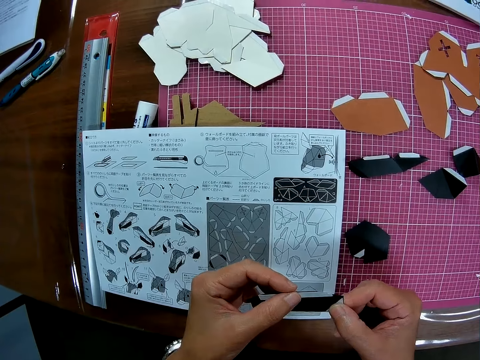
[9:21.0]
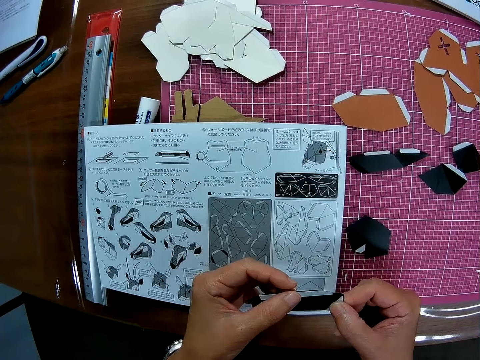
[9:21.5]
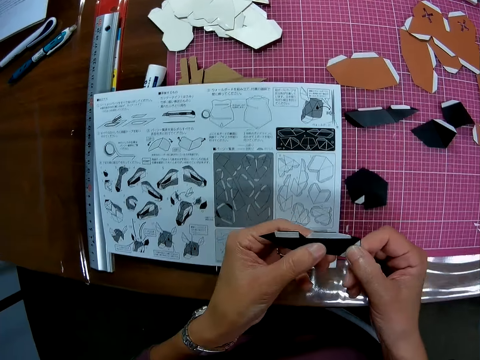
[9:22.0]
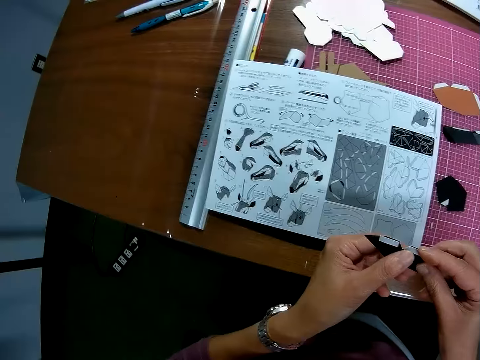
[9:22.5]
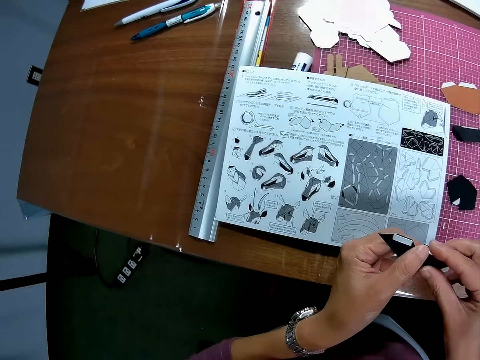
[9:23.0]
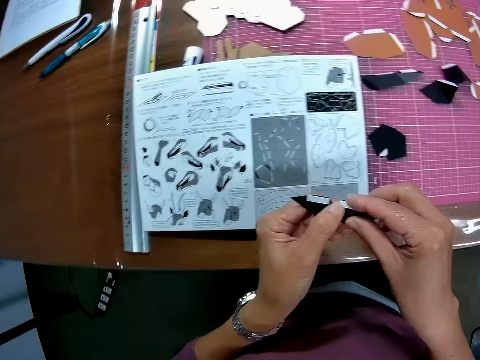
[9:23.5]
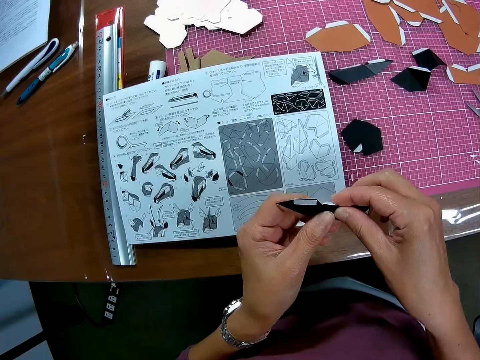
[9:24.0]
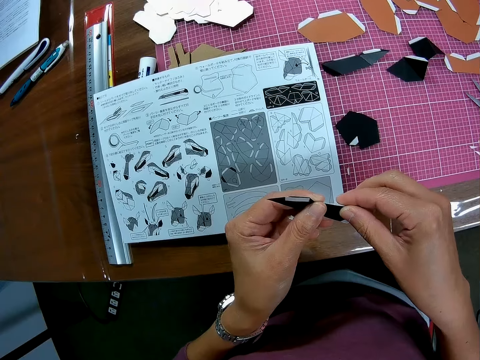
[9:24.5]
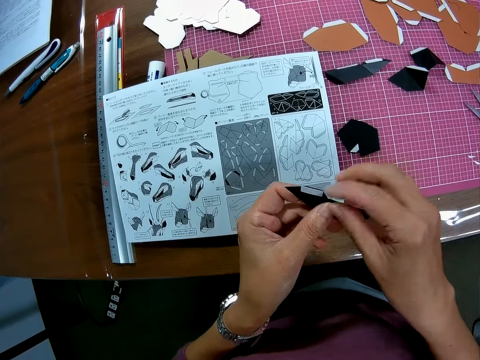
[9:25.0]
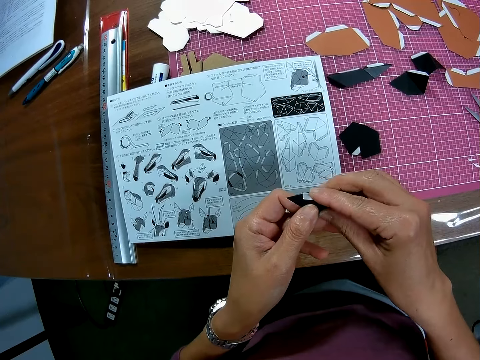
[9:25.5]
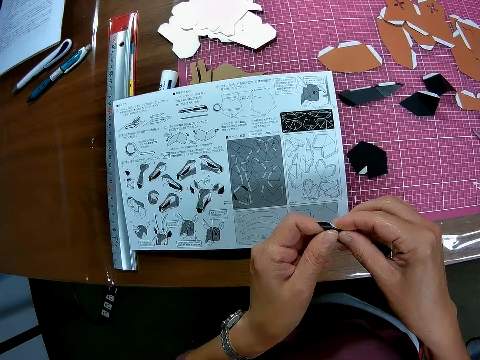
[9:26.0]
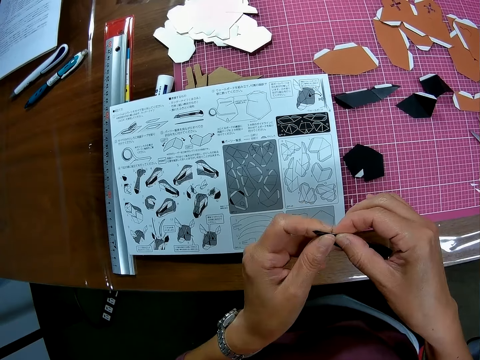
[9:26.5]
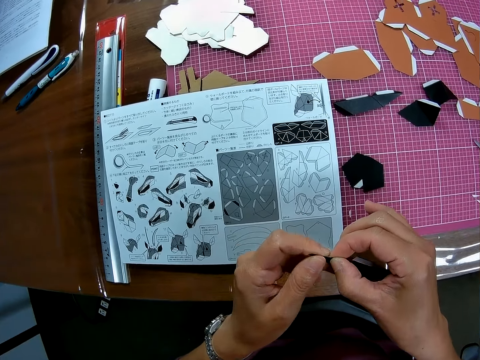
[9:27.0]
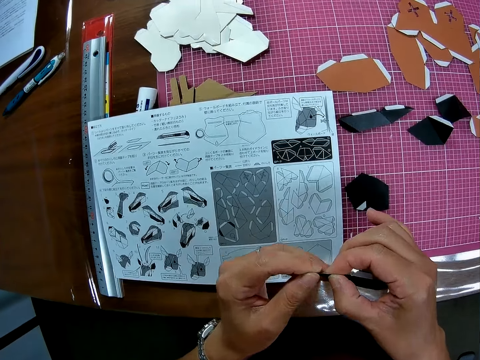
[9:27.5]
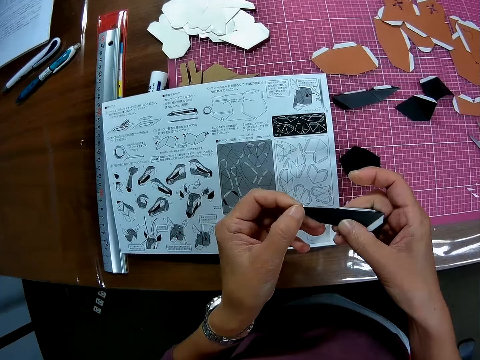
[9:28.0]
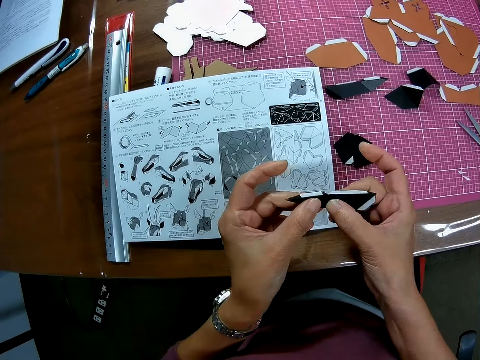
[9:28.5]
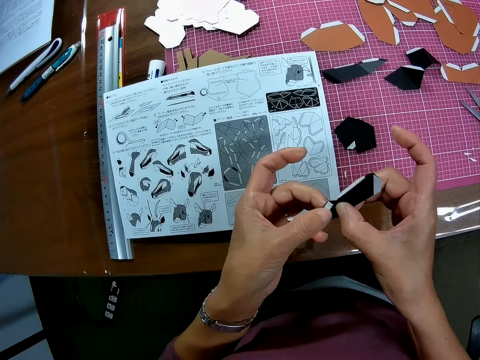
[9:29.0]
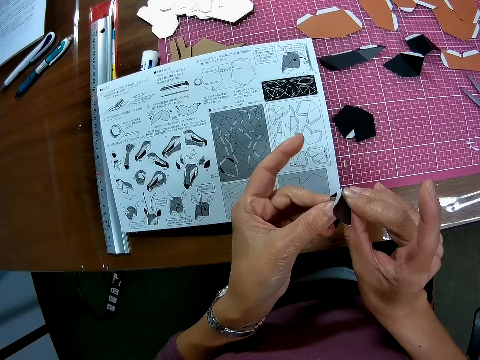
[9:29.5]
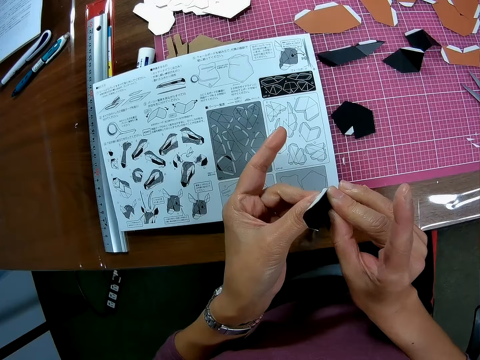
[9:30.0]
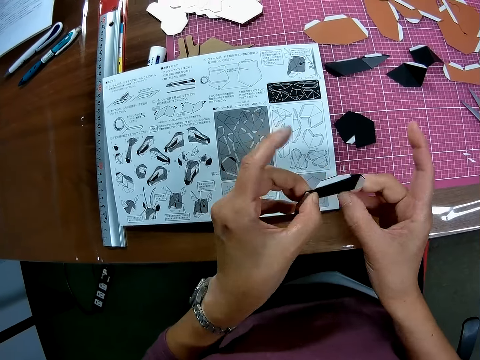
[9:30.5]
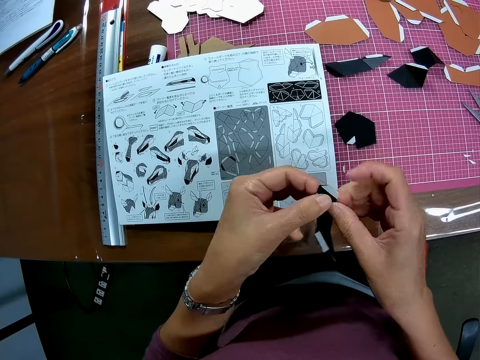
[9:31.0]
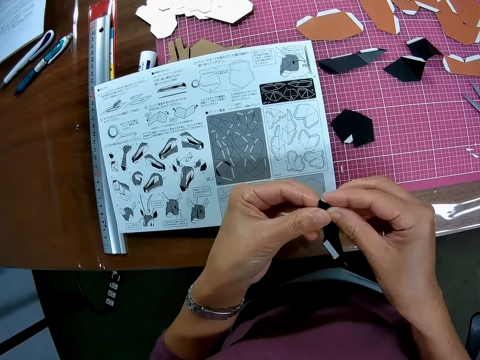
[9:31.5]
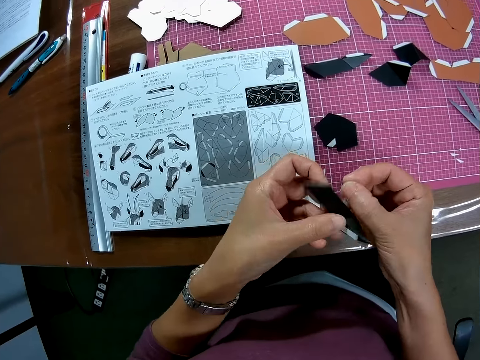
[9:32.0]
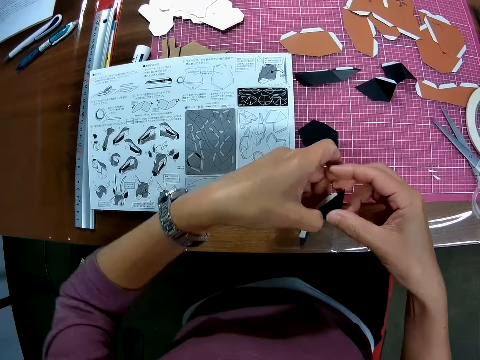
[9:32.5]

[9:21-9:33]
The camera wearer folds the paper with both hands. They fold the craft paper.

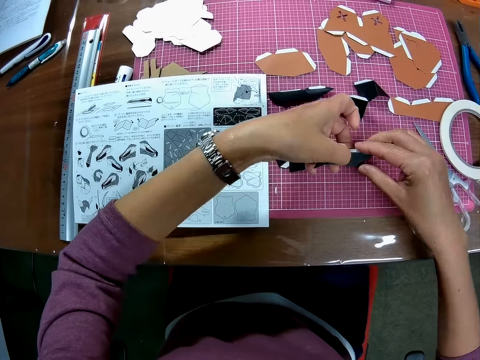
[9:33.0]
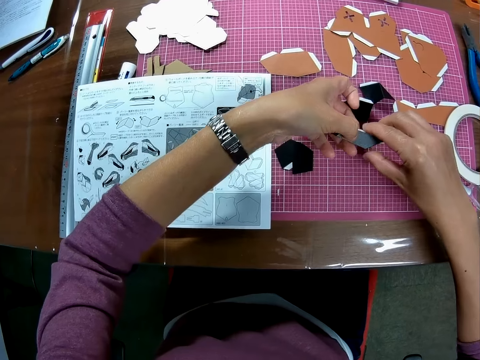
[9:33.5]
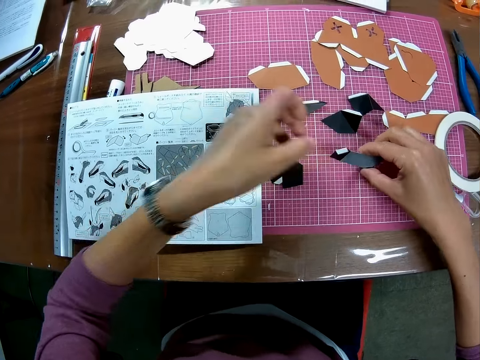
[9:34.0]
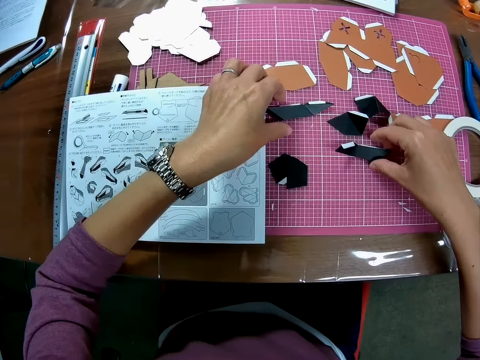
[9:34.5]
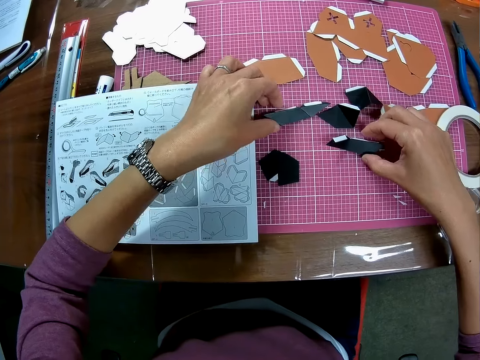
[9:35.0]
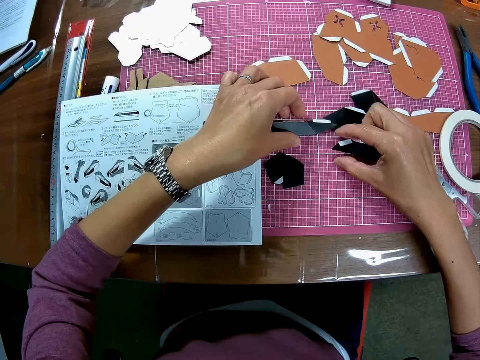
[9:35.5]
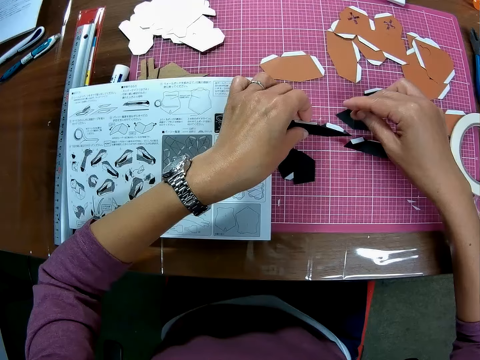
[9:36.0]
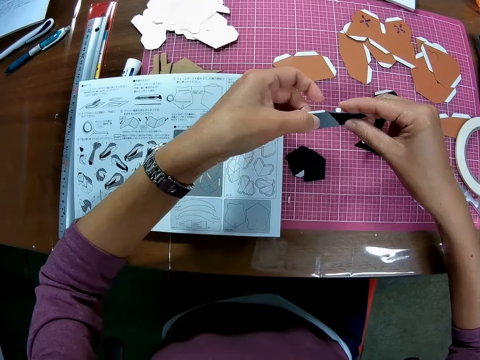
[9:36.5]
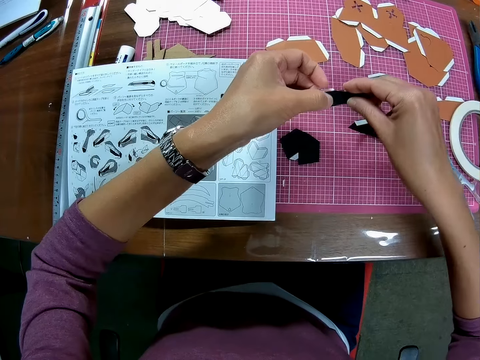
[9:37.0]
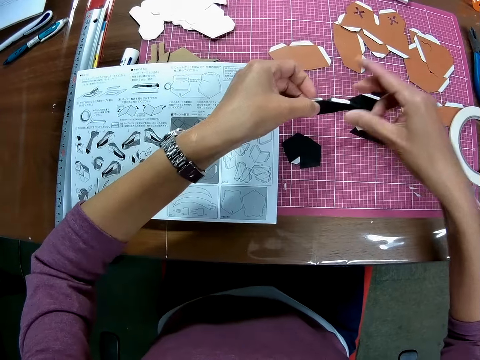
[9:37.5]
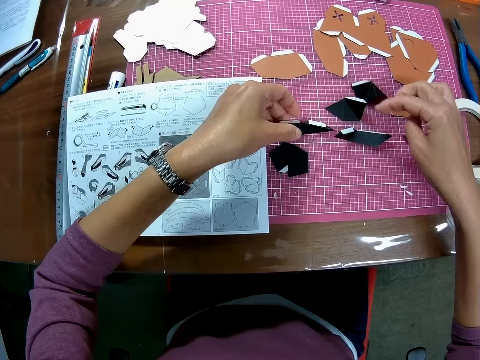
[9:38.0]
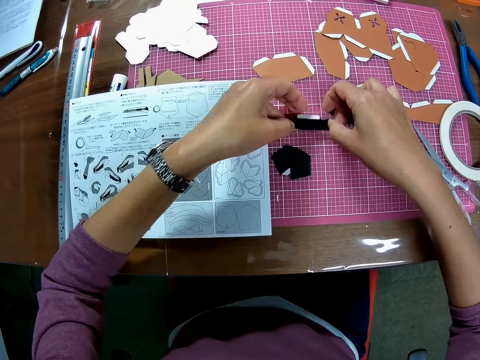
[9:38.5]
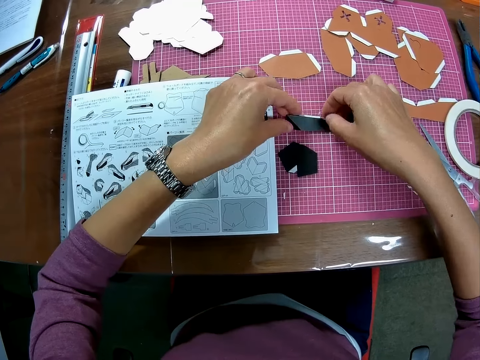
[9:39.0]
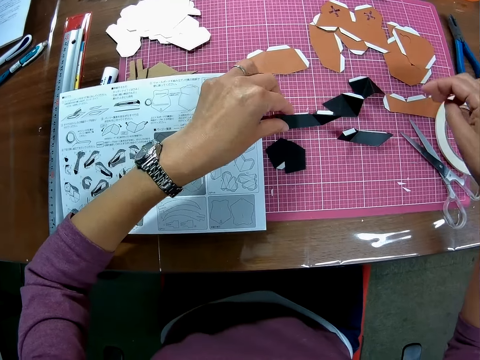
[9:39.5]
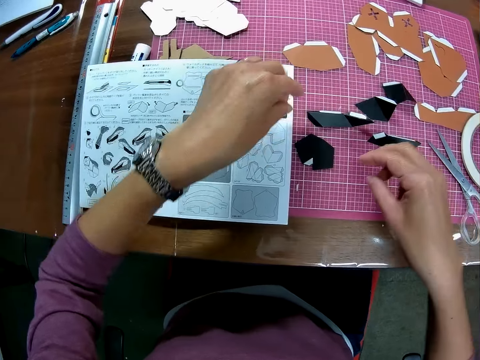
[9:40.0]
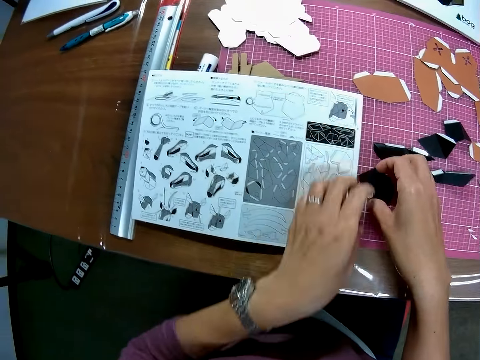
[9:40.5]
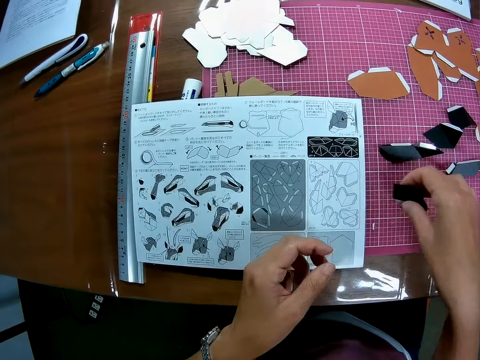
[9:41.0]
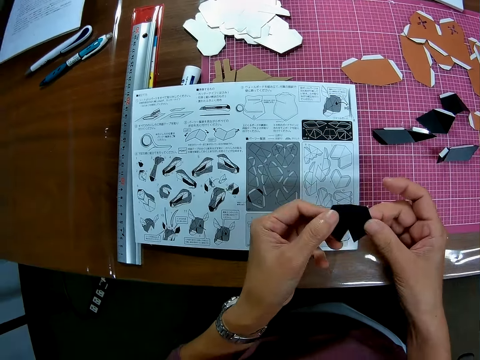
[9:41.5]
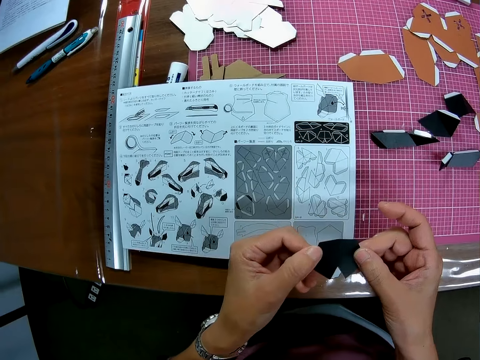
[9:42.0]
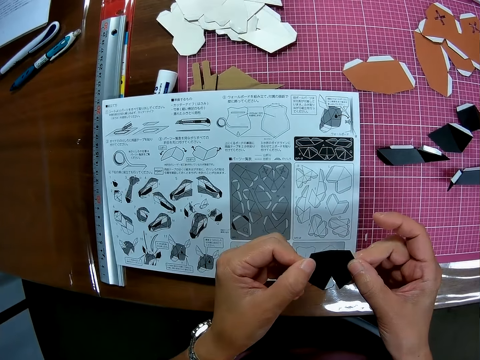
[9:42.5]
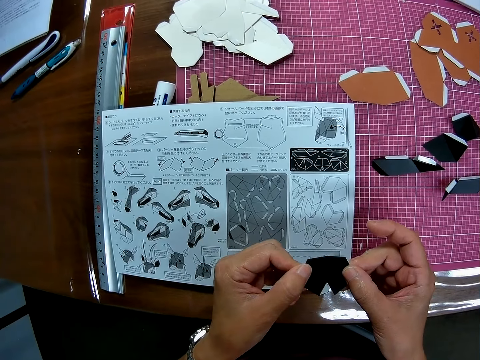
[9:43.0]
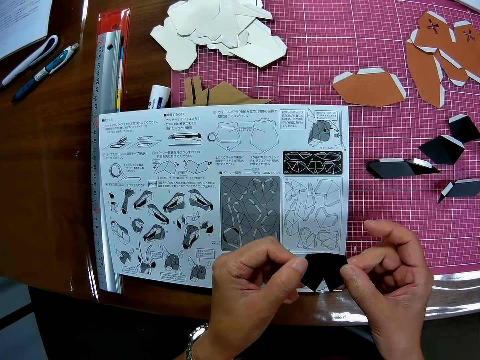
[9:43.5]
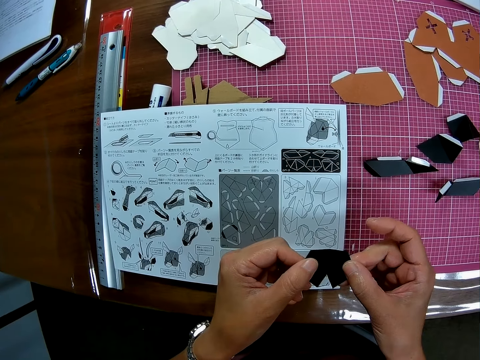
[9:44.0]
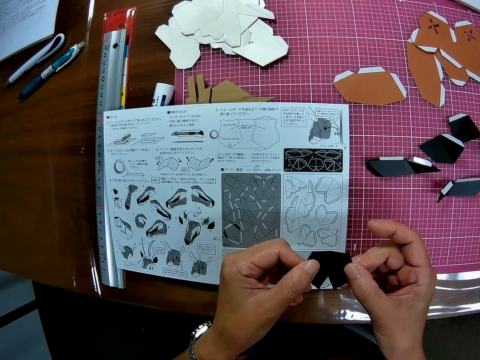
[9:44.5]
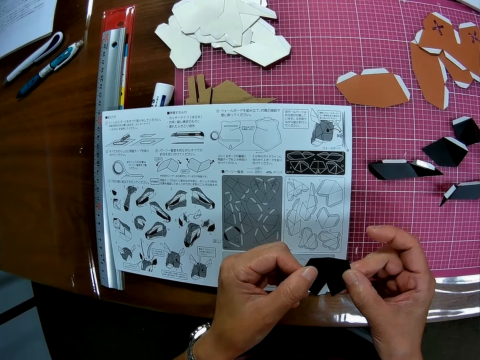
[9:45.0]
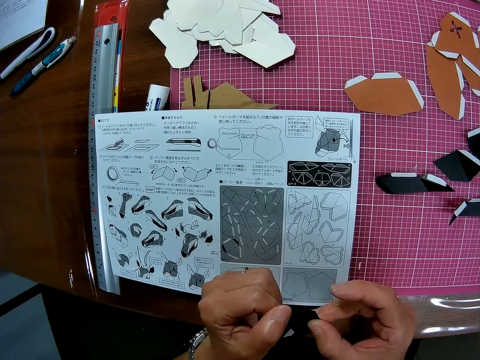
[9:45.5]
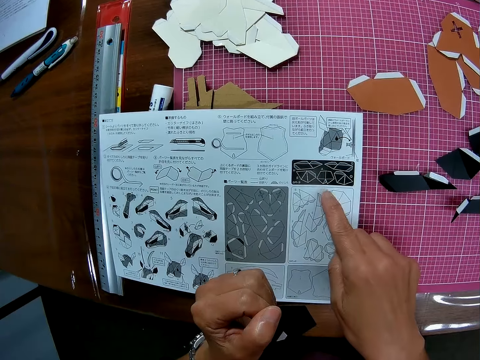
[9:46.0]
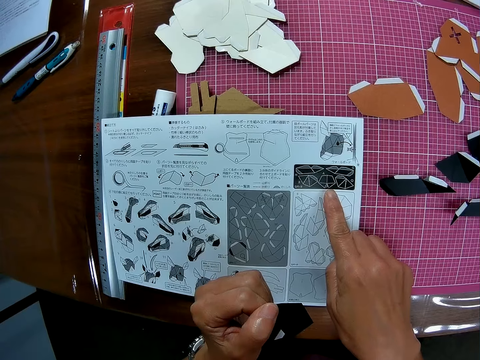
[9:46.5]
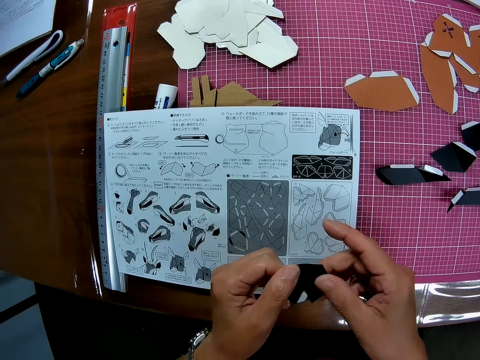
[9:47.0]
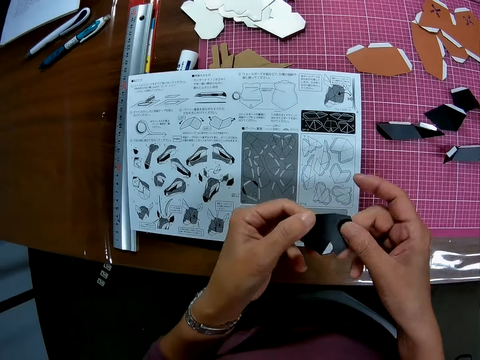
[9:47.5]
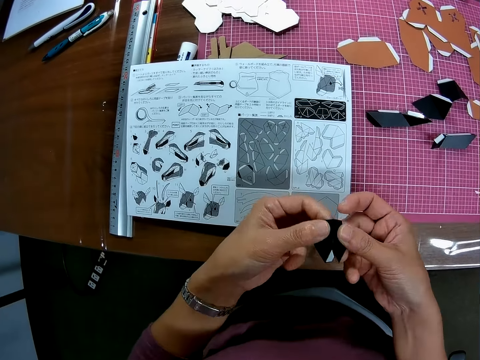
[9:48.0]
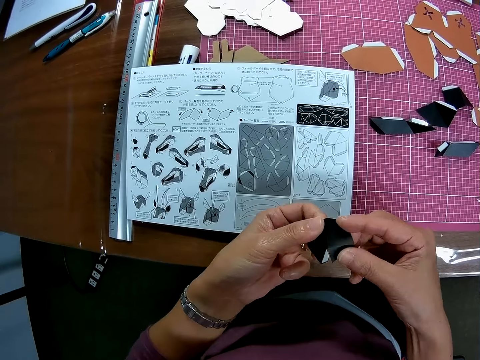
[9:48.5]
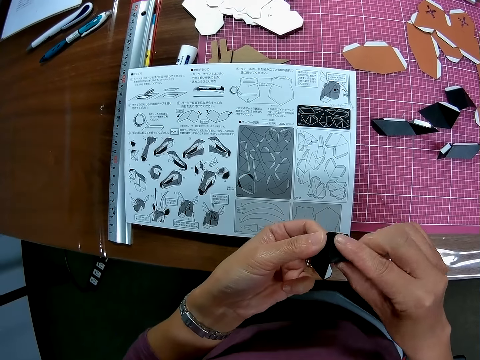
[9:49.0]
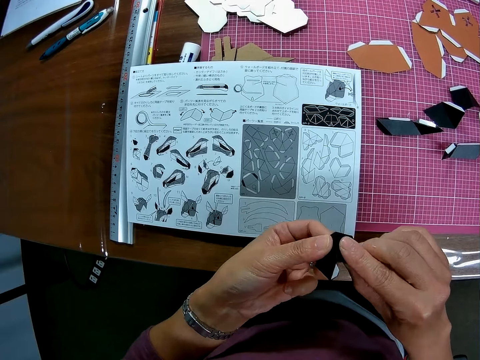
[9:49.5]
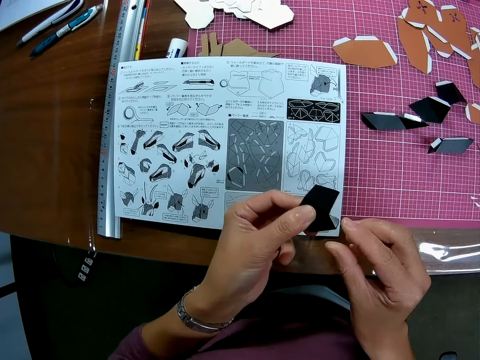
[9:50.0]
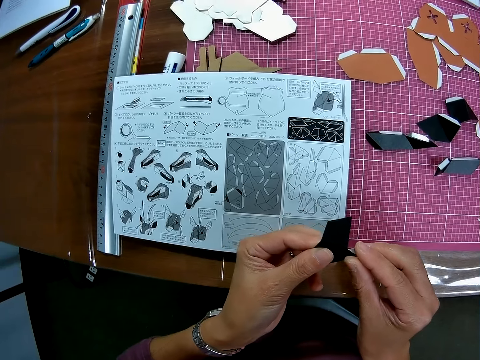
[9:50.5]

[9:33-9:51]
The camera wearer drops the paper on the table. She picks another paper from the table. She drops the paper on the table. She picks another paper from the table. She holds the paper with both hands. She looks at the craft paper. She reads the sketch. She touches an instruction manual on a cutting mat with her right hand. She returns her left hand to the paper on her left hand. She folds the paper with both hands.
